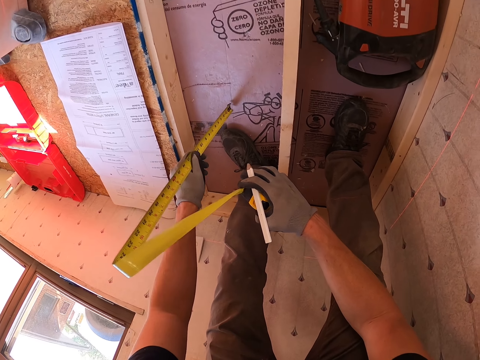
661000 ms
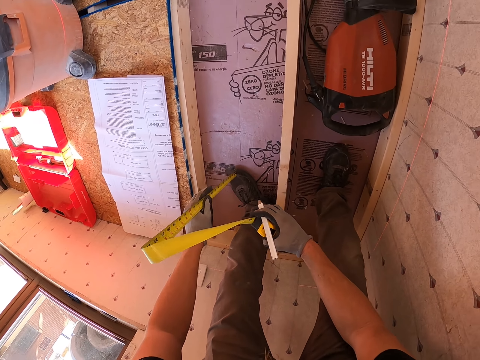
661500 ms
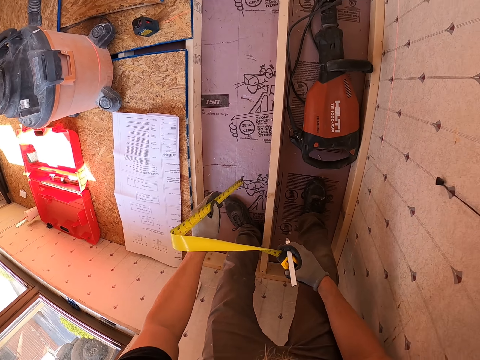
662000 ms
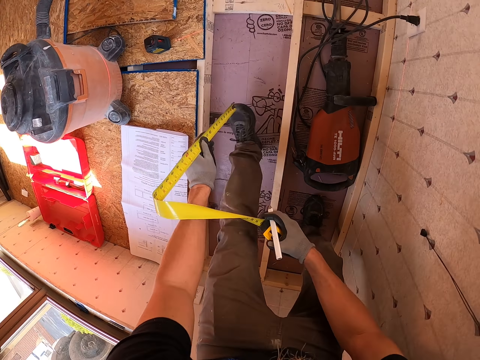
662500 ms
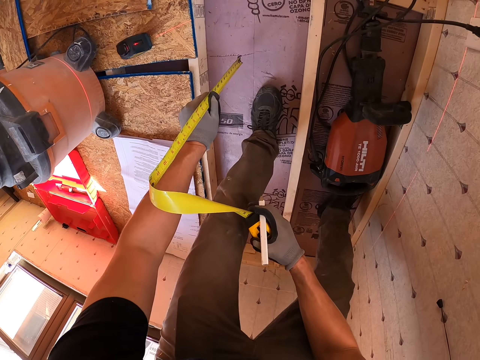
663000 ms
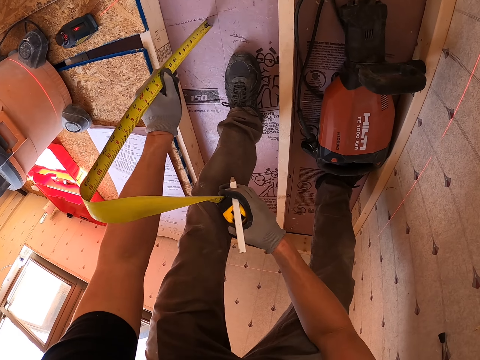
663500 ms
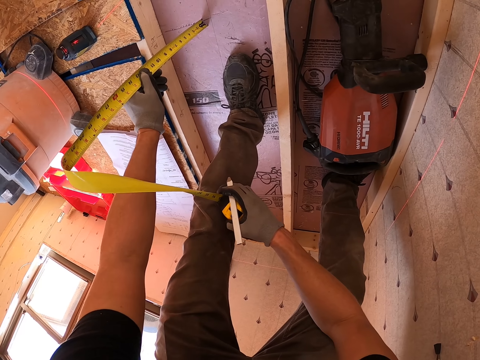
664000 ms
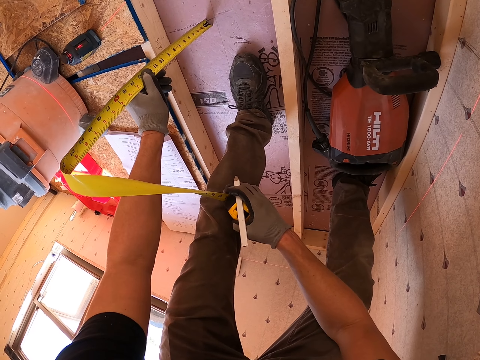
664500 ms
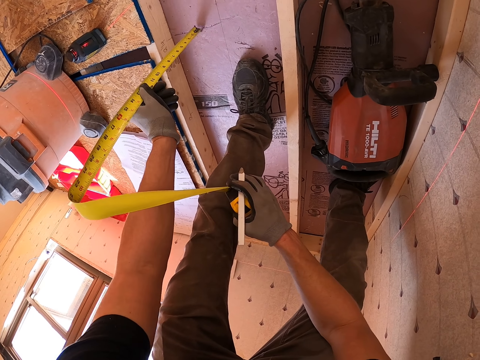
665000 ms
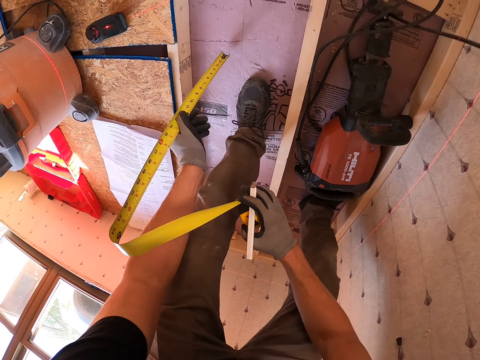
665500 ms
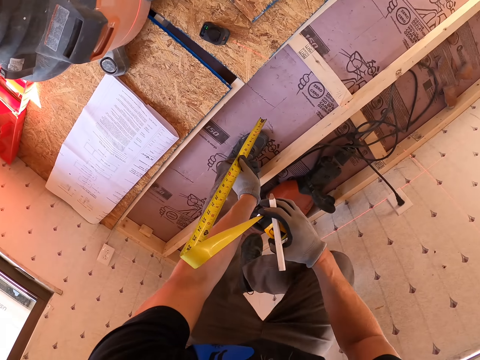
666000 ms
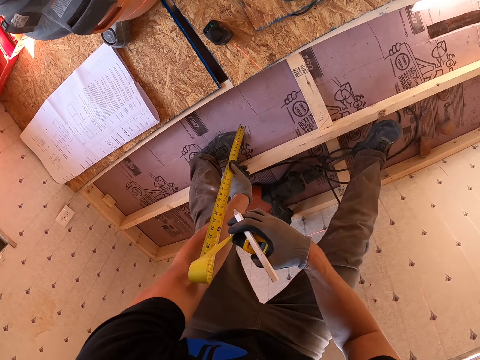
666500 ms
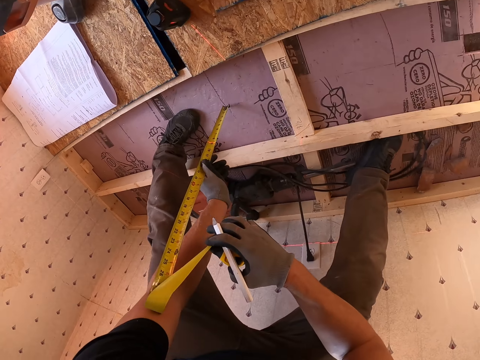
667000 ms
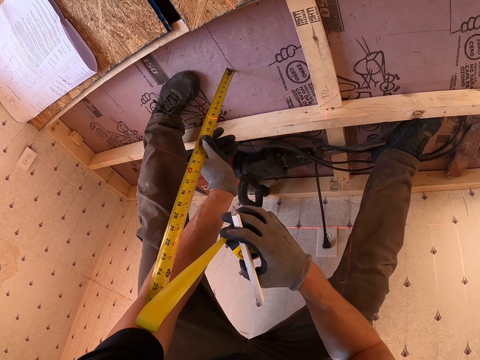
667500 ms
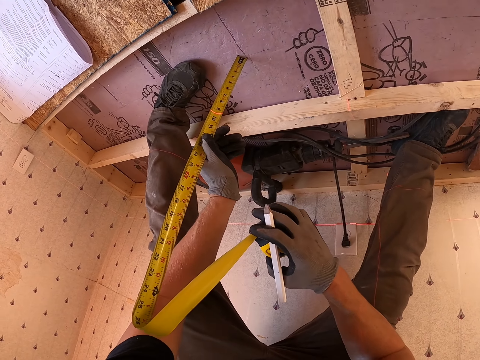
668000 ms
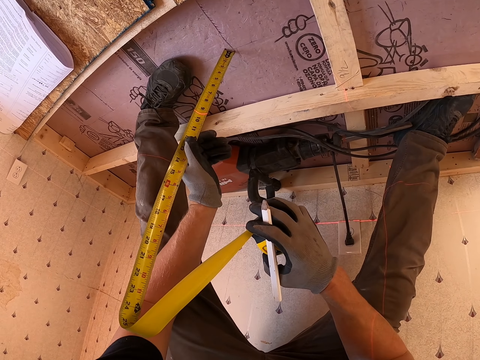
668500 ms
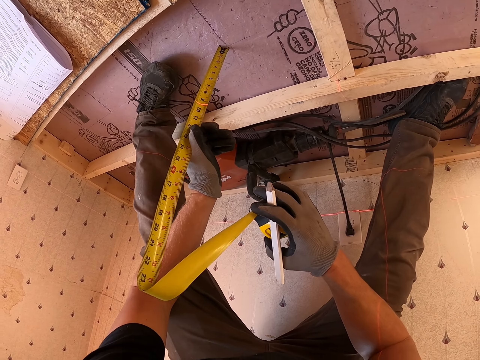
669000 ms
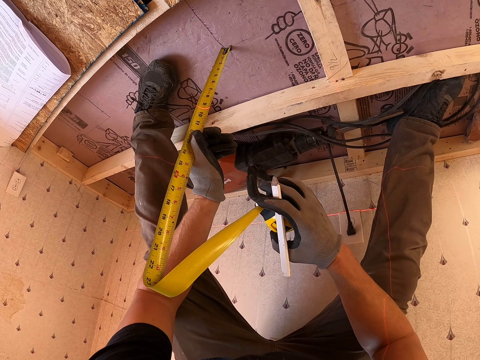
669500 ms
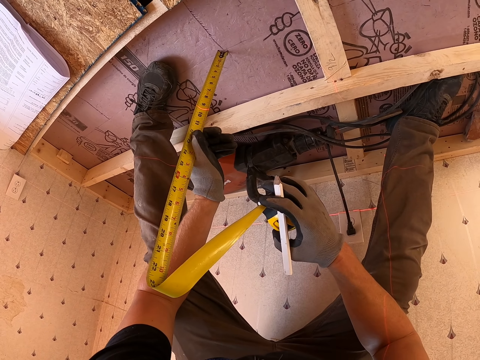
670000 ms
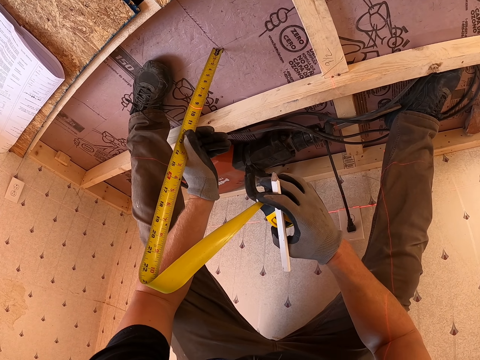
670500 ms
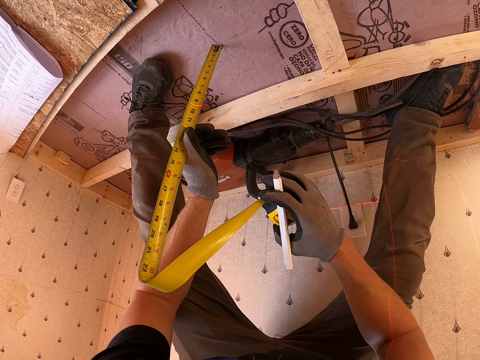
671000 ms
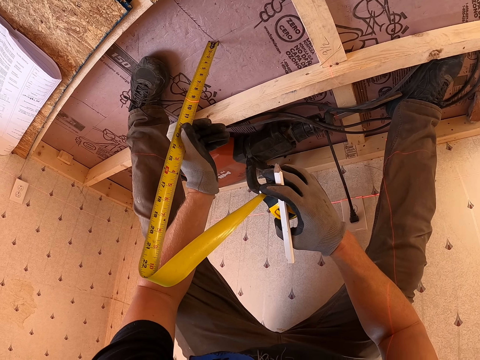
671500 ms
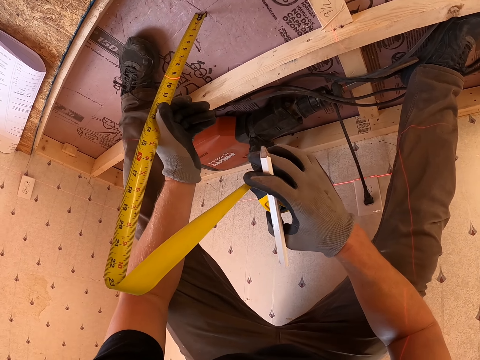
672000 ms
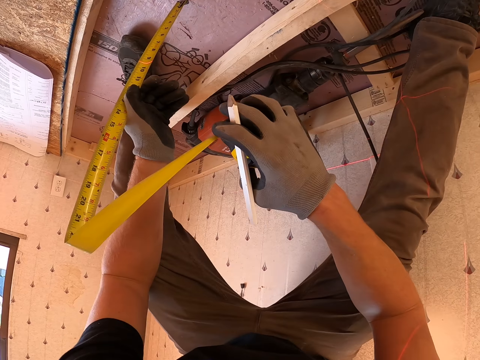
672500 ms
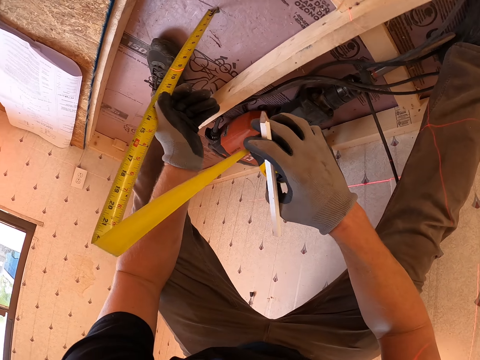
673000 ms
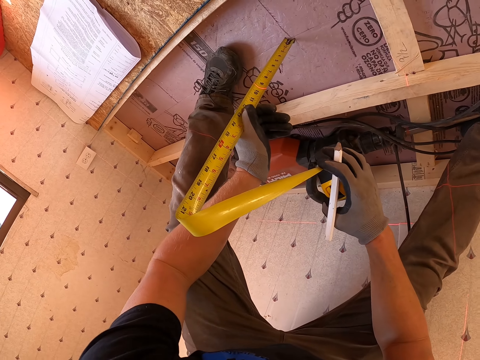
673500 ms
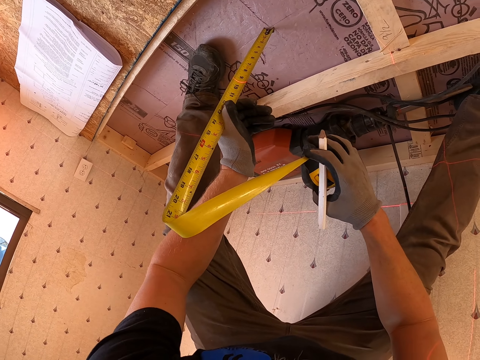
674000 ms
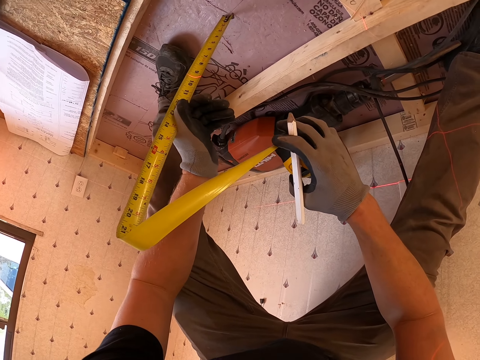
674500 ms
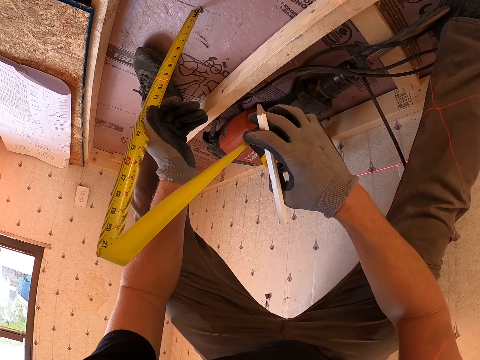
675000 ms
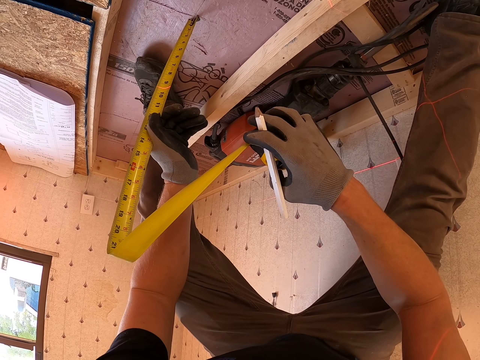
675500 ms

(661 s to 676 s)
The camera wearer measures the floor.

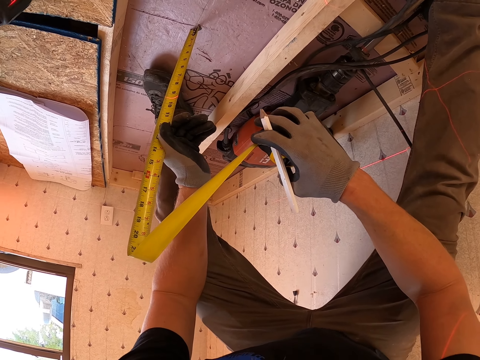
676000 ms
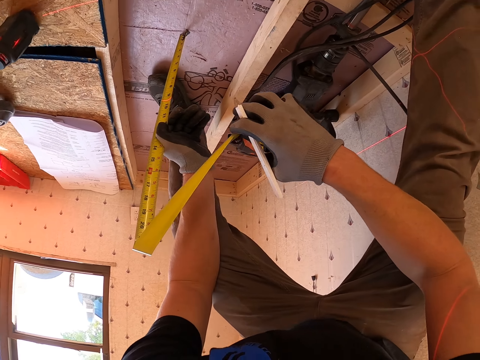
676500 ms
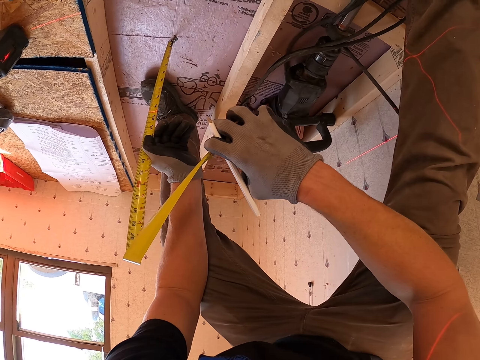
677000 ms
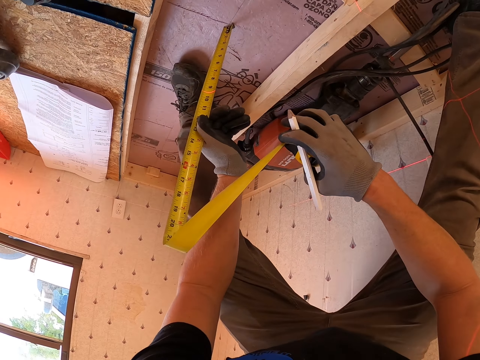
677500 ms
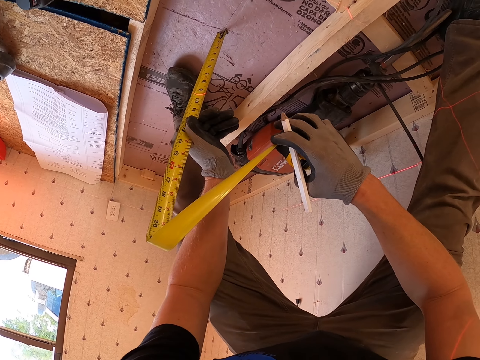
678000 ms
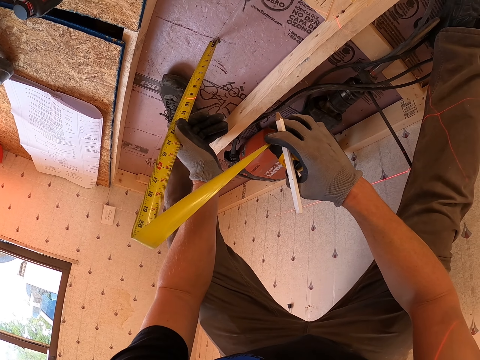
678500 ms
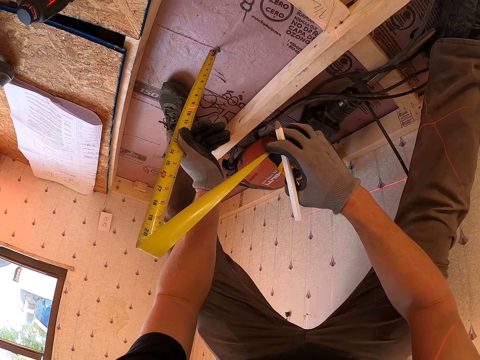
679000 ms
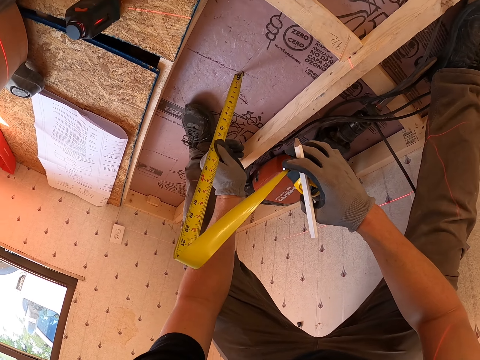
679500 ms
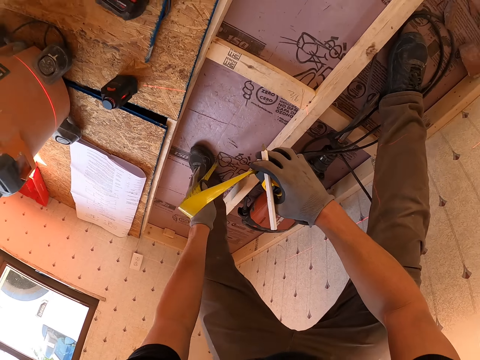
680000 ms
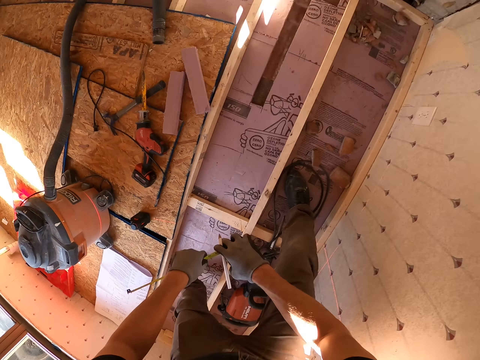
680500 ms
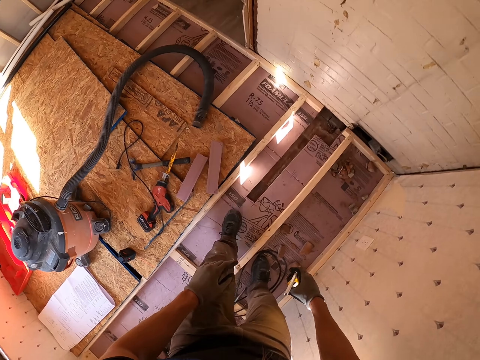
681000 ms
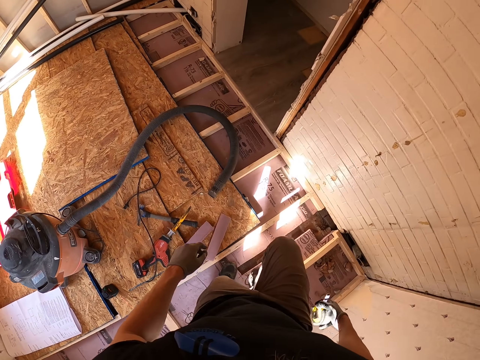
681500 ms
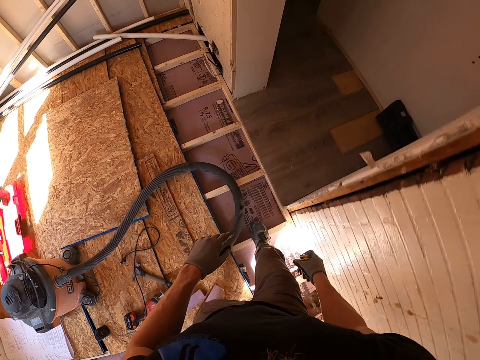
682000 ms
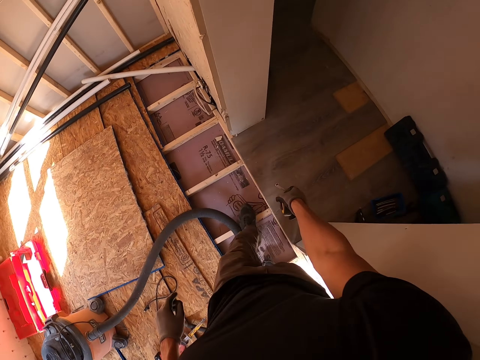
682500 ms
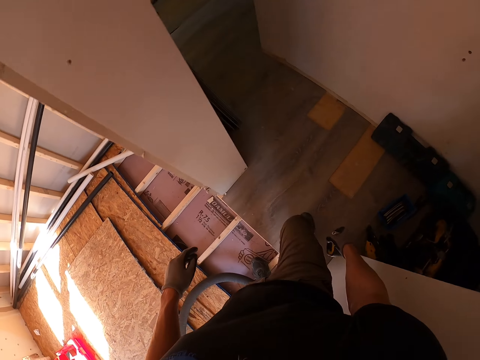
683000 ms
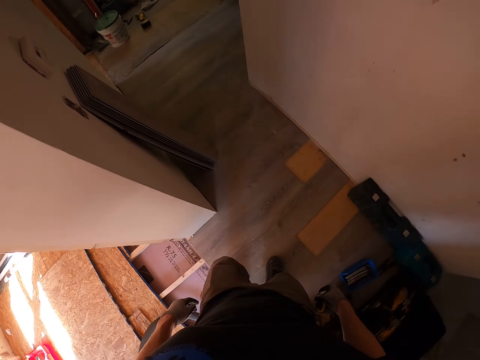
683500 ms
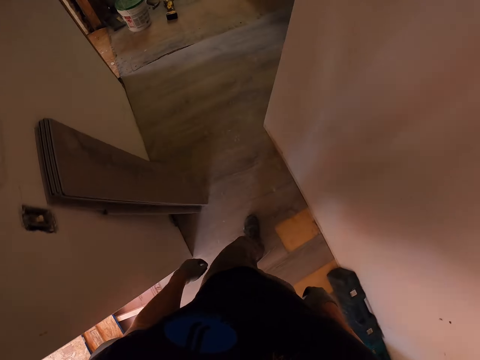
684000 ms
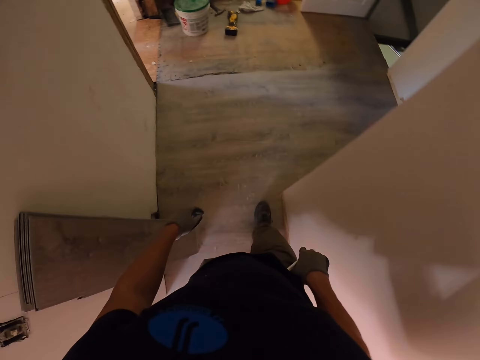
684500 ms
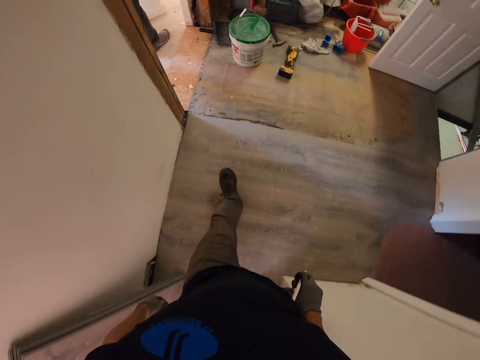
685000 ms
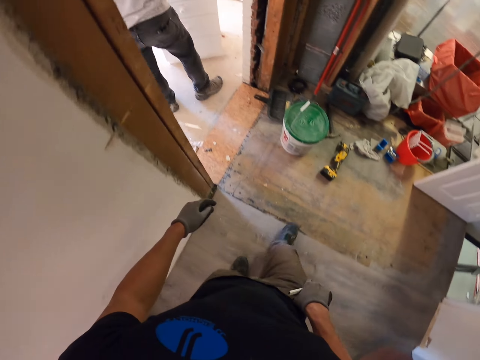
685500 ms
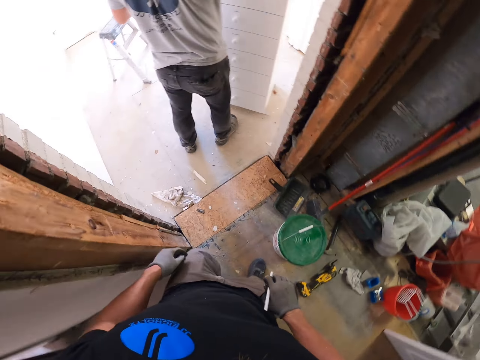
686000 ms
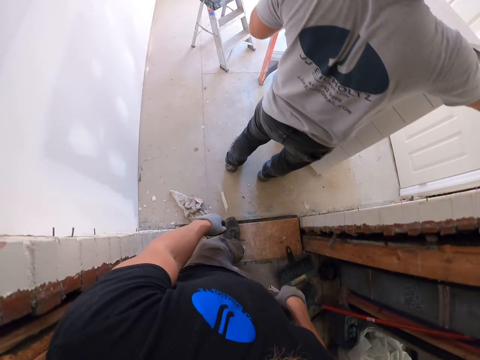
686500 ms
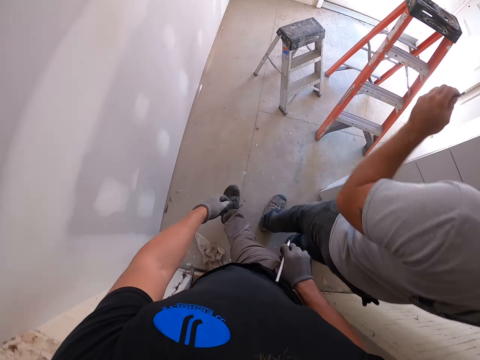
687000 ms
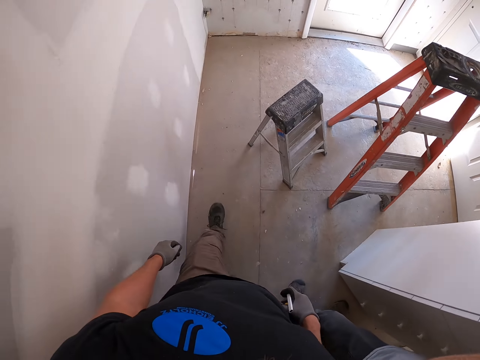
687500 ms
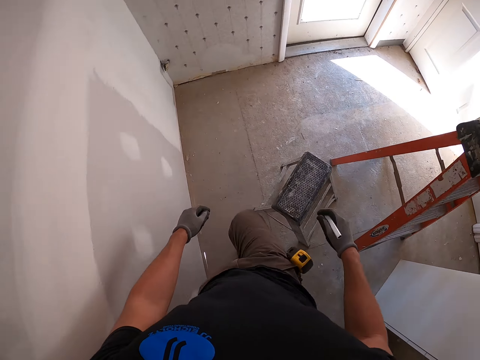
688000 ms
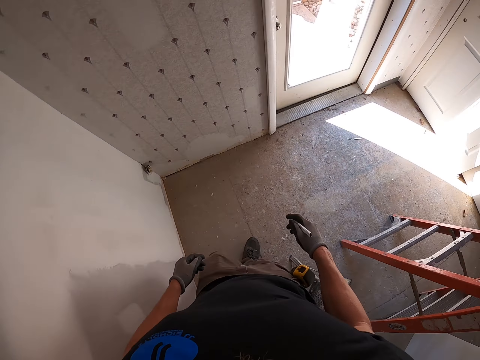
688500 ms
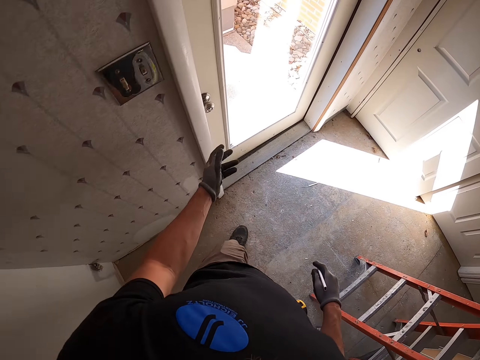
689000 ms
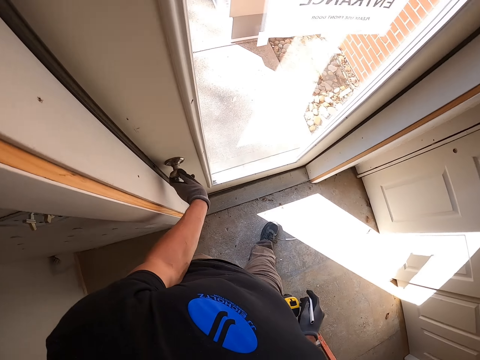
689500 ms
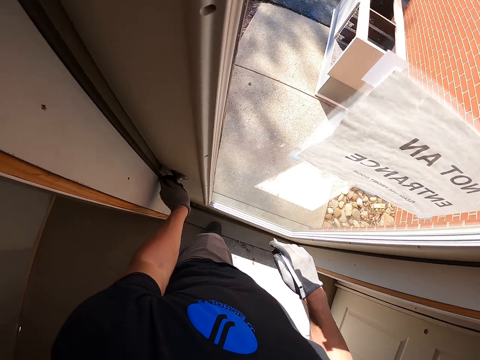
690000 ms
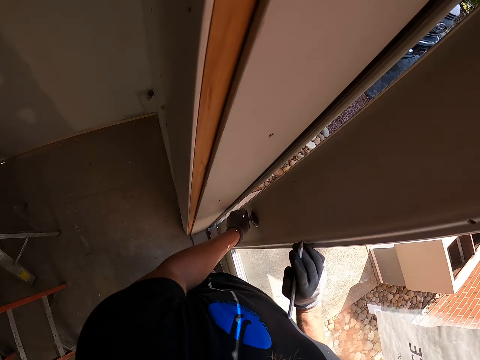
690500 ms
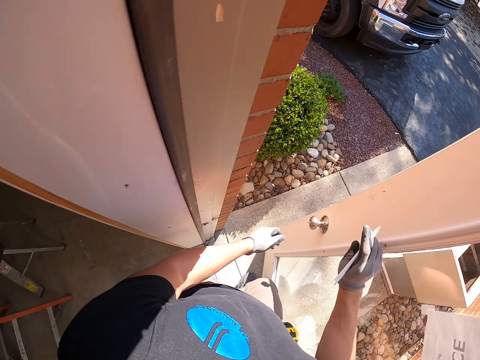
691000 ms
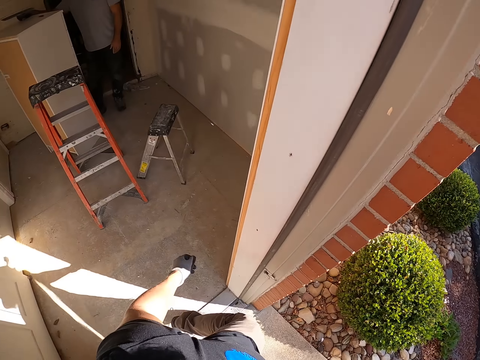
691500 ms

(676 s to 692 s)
The camera wearer walks around the room. They walk around the house. They open the door.
